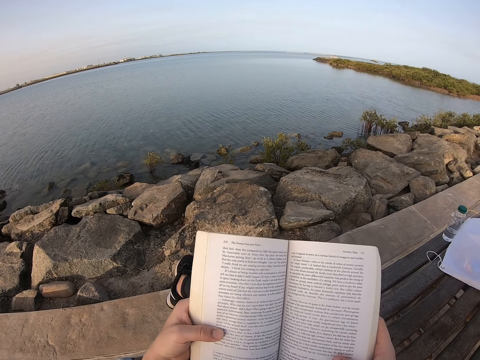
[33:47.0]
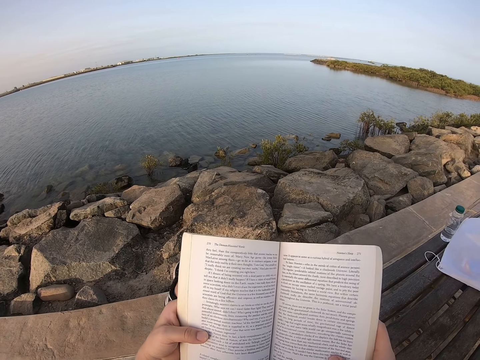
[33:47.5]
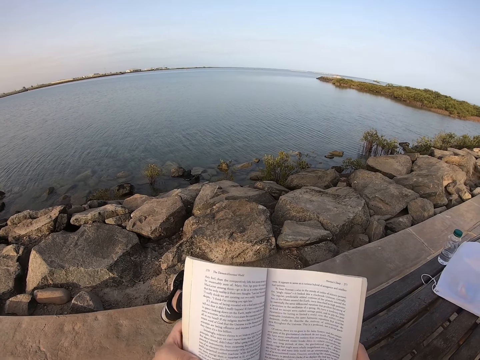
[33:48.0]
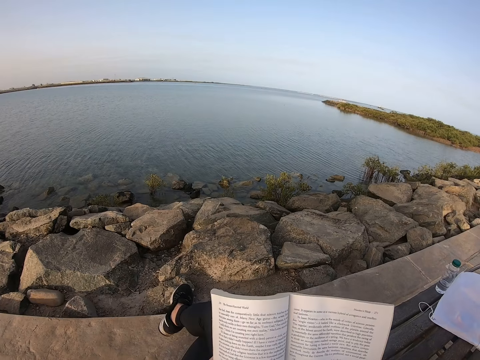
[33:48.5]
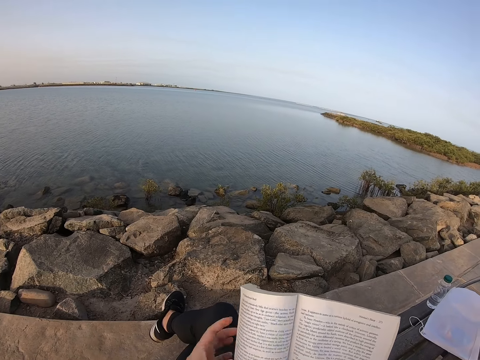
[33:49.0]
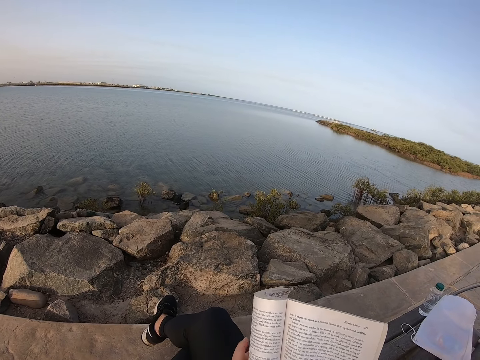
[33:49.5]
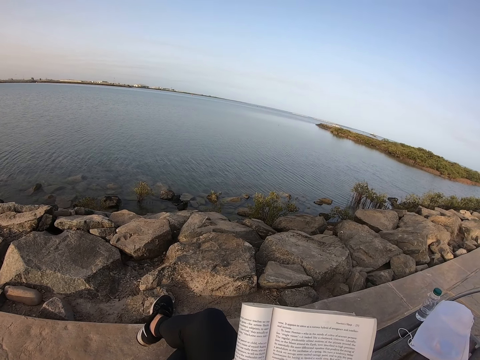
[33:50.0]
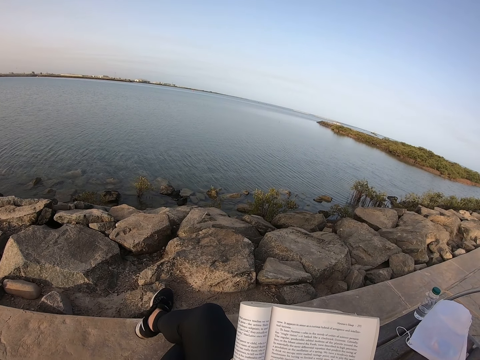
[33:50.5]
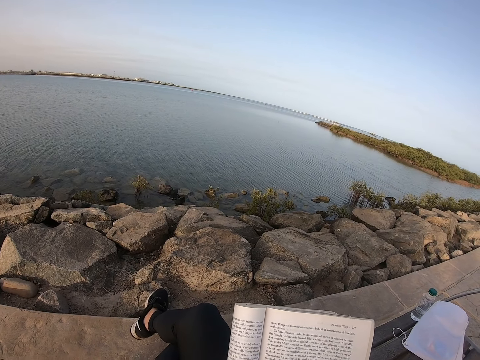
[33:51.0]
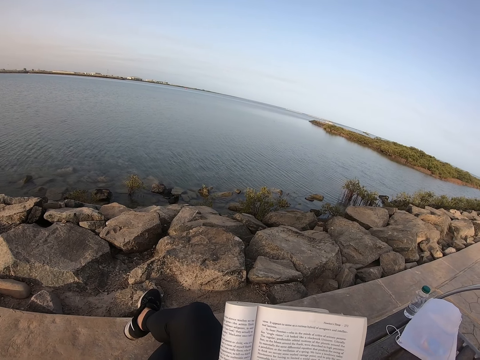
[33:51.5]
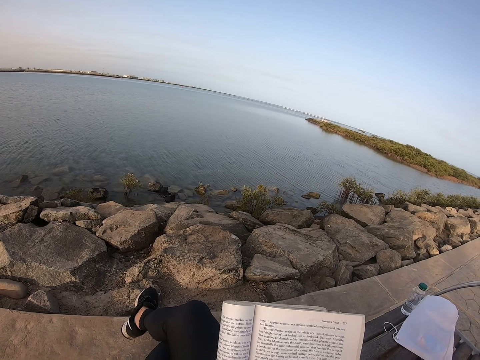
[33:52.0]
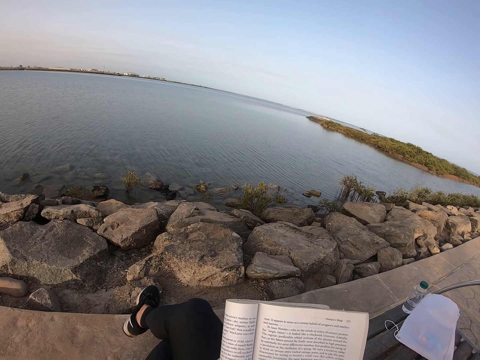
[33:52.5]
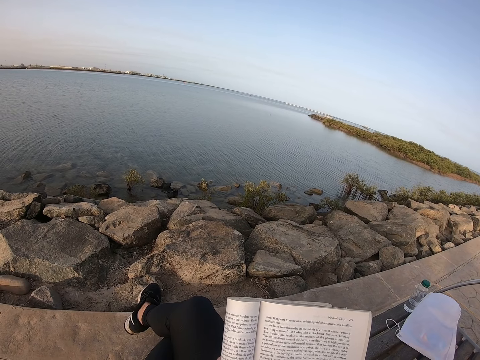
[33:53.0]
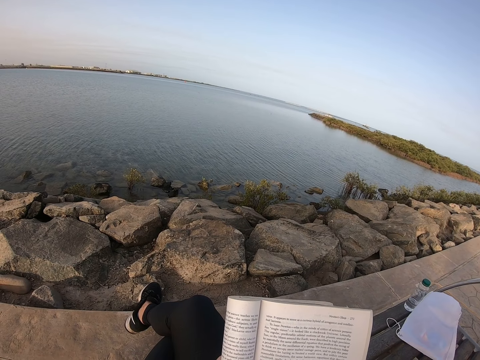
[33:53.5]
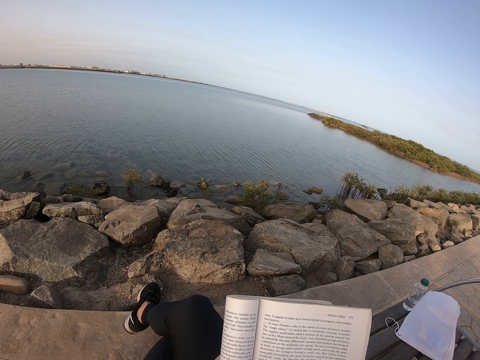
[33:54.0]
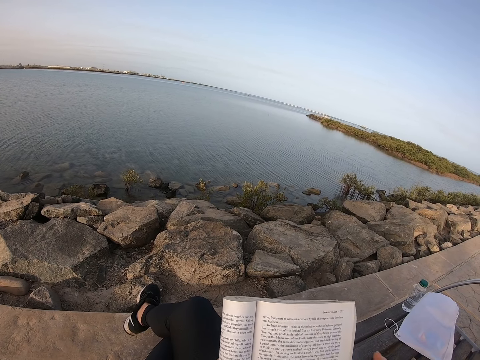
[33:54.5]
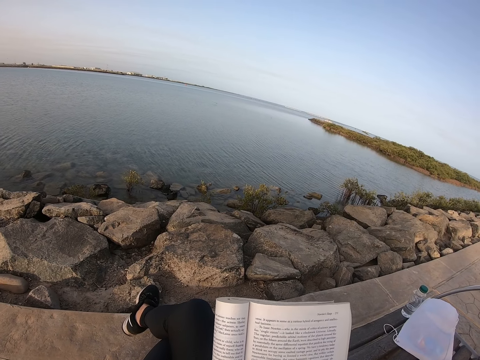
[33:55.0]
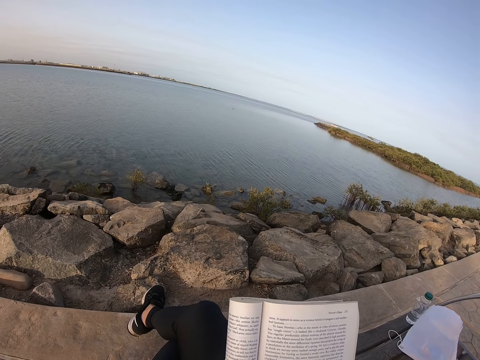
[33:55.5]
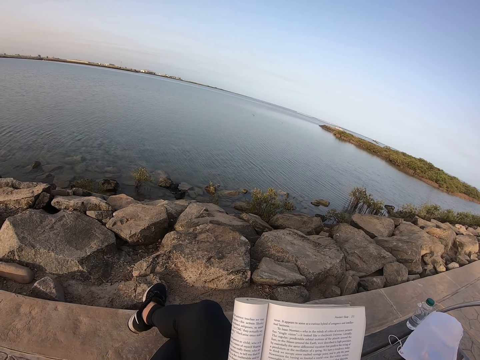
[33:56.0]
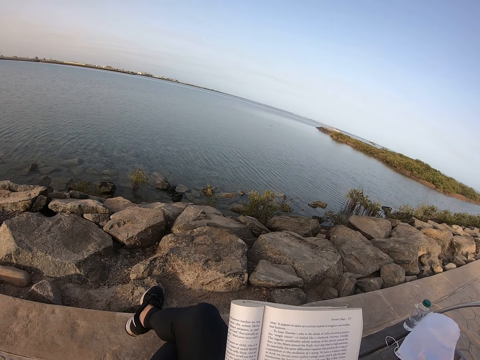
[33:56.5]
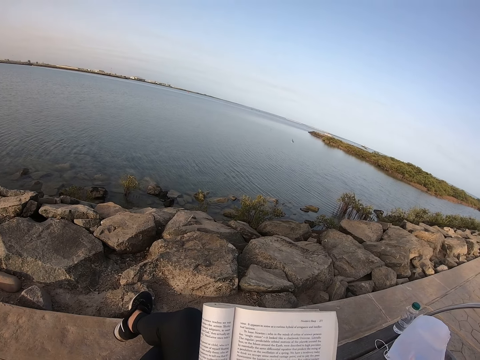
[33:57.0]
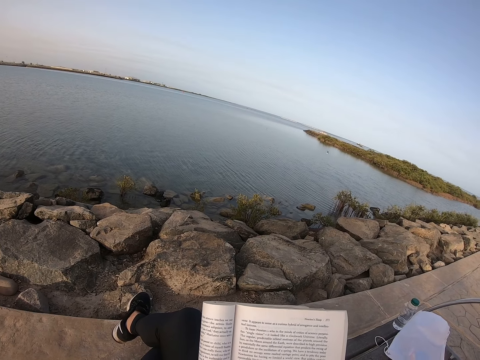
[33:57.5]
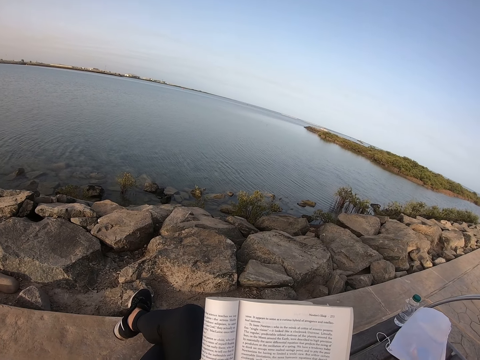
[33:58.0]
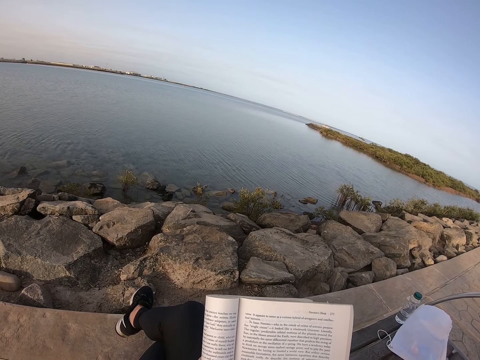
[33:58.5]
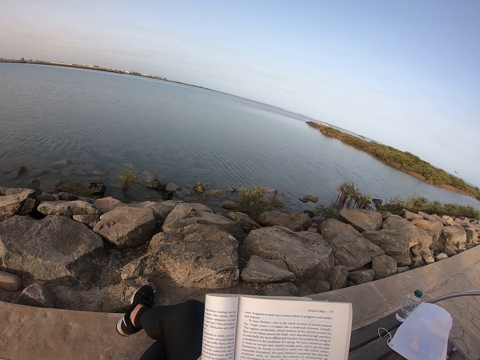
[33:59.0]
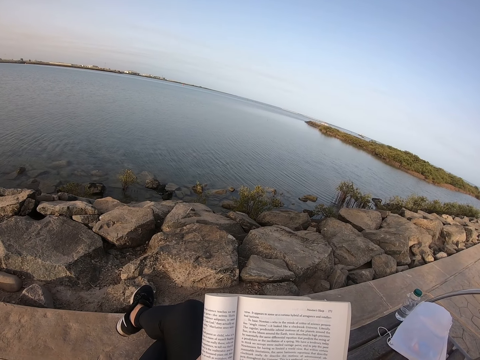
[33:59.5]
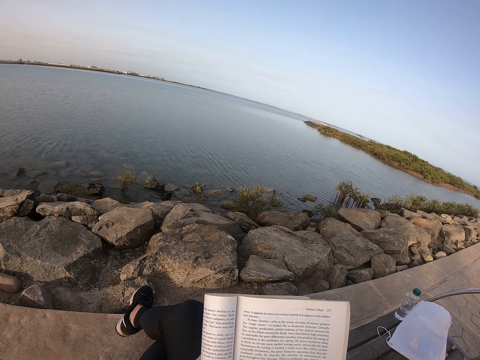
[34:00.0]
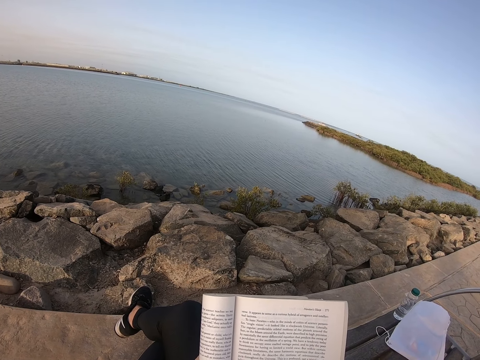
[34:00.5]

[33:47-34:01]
The camera wearer folds the book. They read the book.

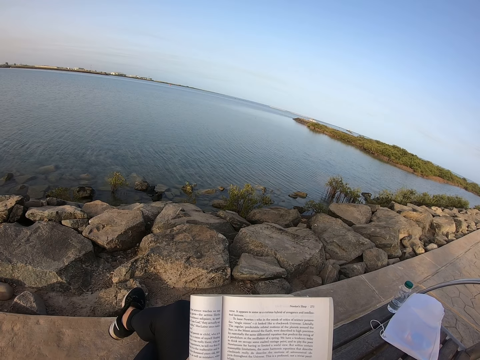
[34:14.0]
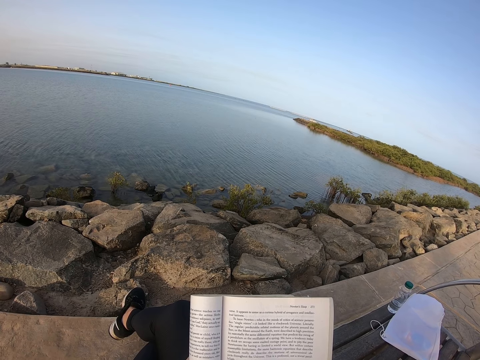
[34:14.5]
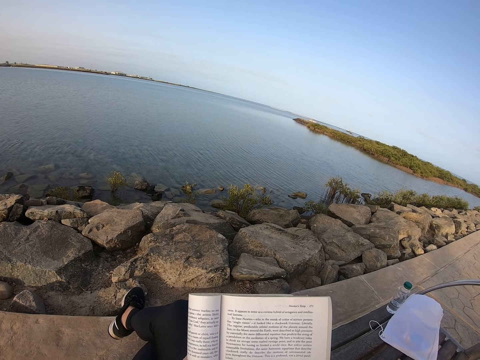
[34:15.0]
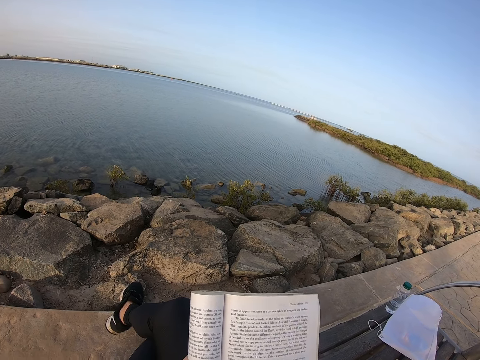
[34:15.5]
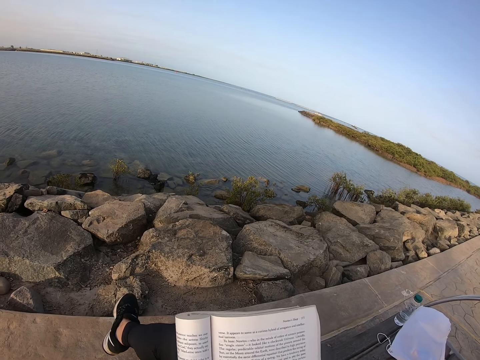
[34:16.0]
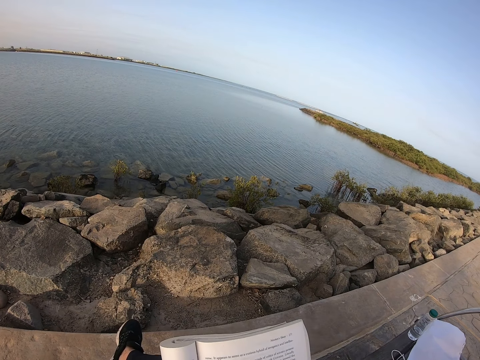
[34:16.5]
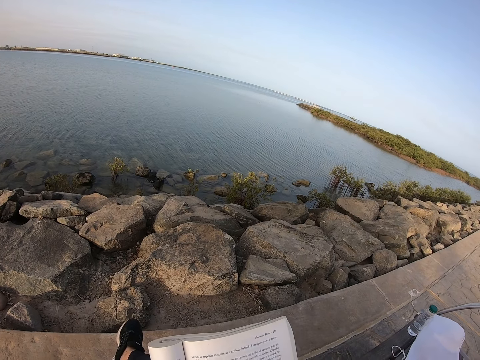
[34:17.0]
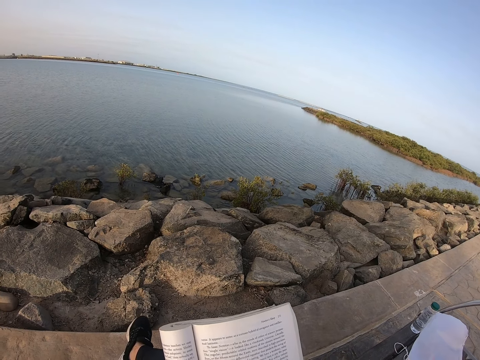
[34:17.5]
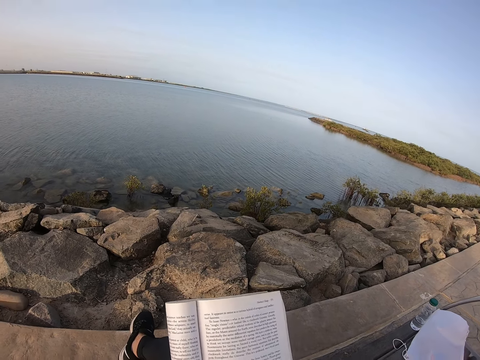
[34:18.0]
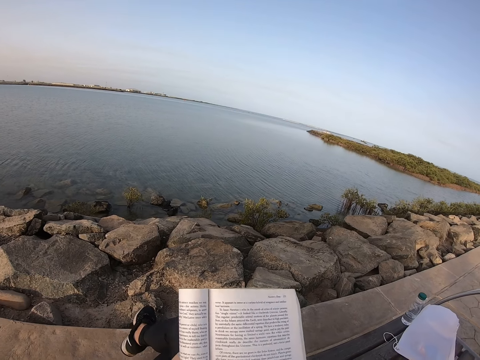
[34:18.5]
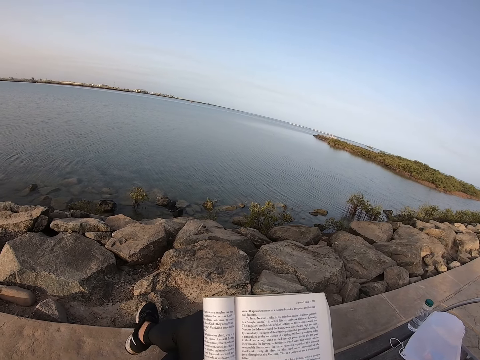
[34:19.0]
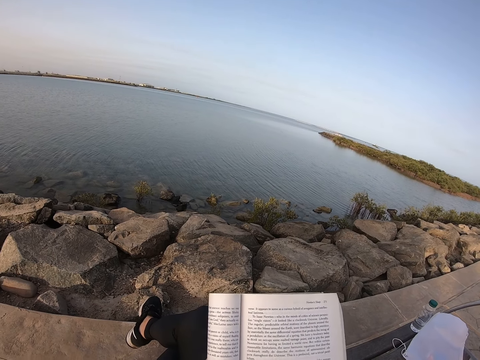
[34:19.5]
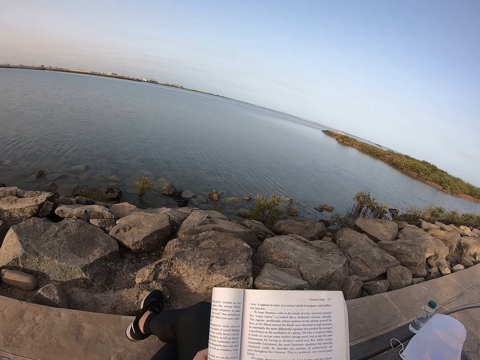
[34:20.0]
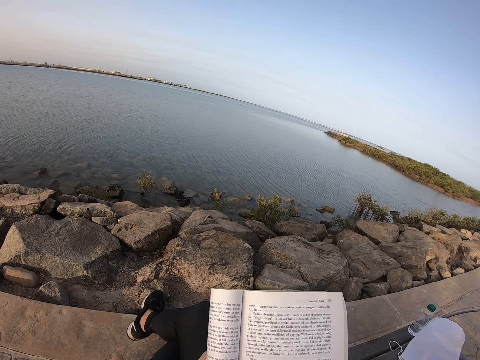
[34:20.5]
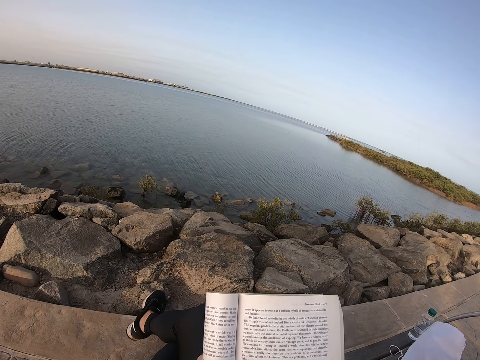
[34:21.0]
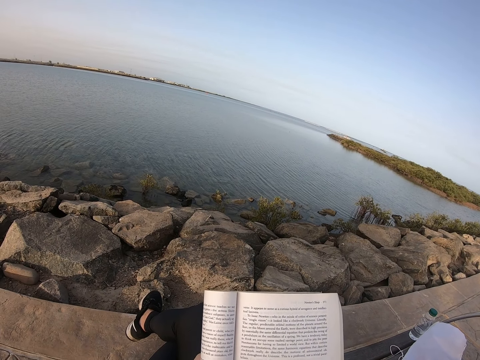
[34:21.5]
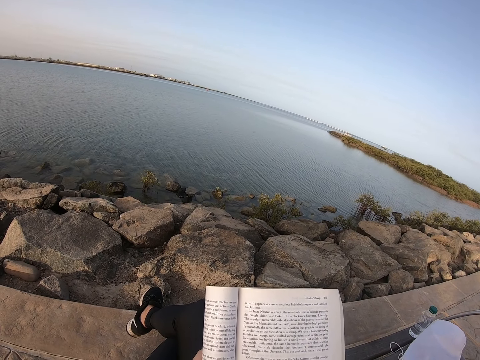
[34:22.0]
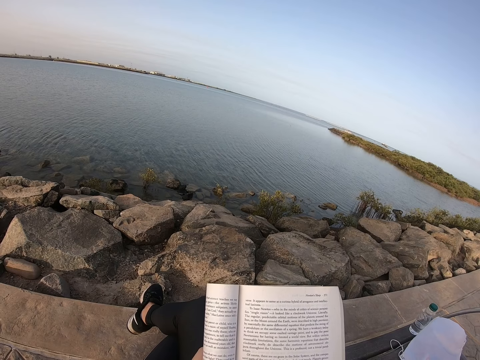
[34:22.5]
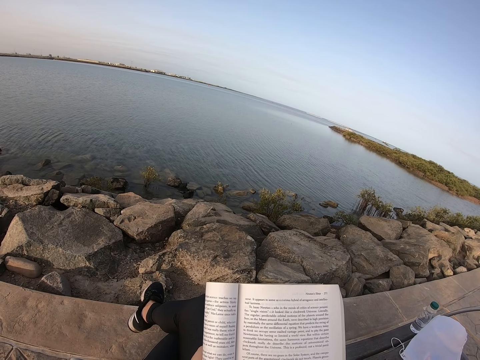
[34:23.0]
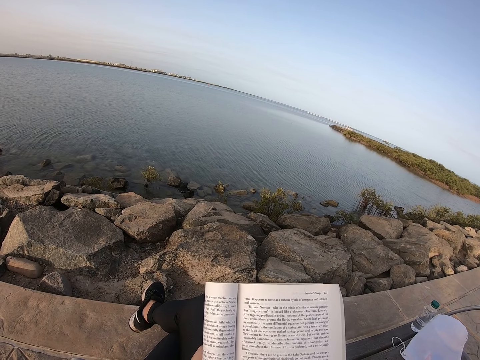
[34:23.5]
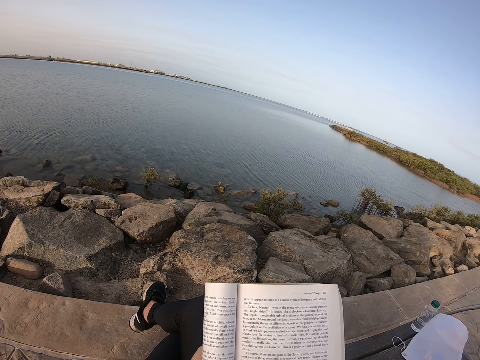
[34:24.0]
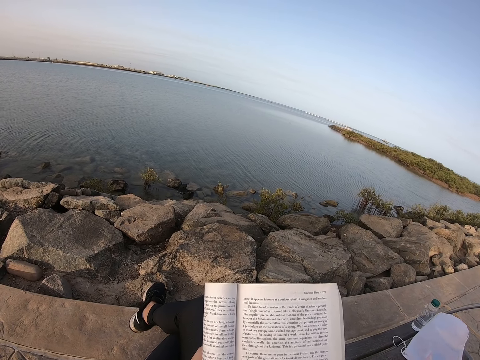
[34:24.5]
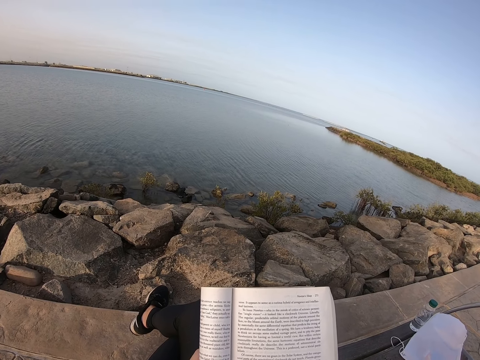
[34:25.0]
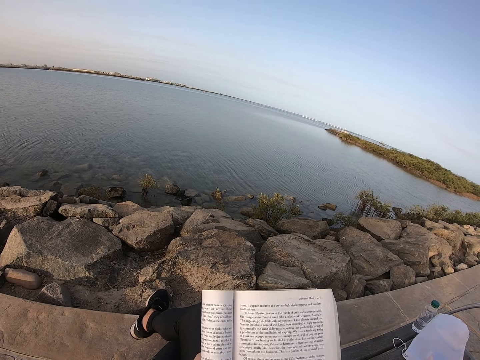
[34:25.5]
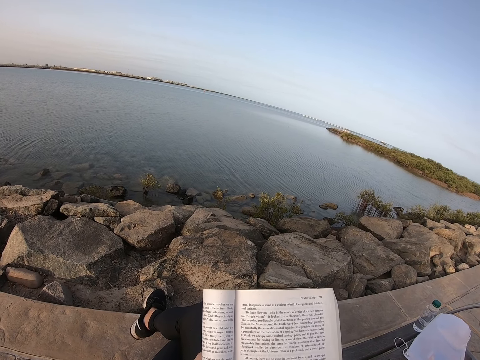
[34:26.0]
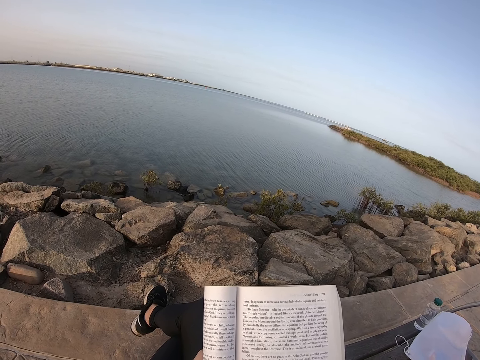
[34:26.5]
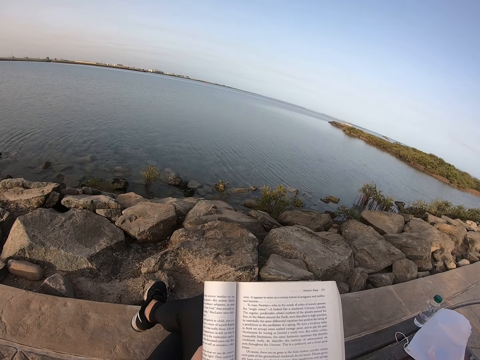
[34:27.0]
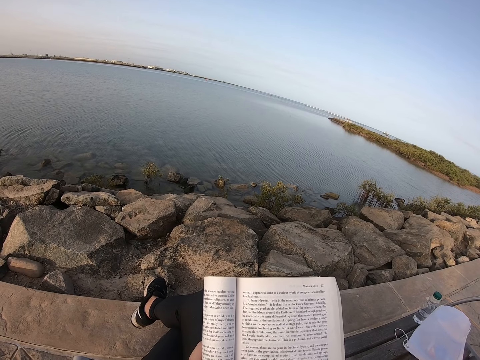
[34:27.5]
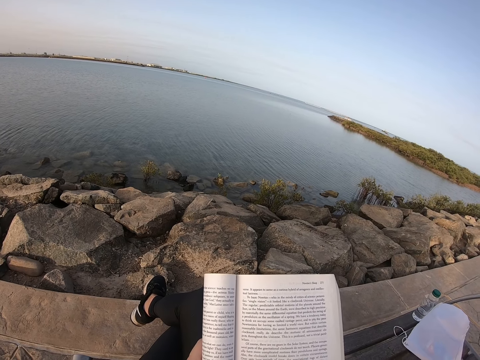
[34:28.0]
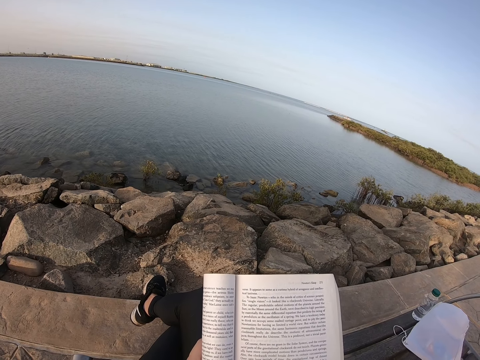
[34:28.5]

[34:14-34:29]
The camera wearer adjusts sitting position. She shakes her right leg. She reads a book.
